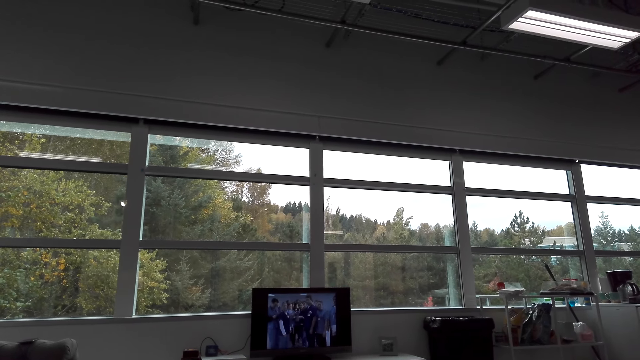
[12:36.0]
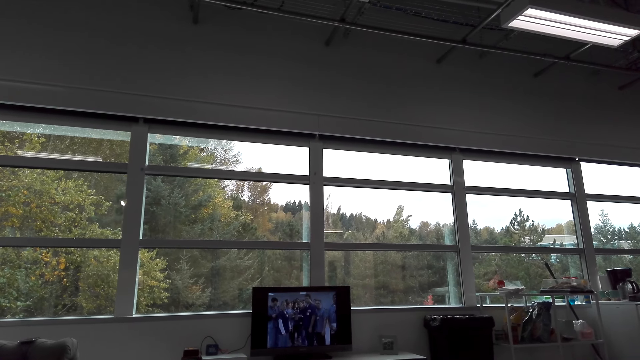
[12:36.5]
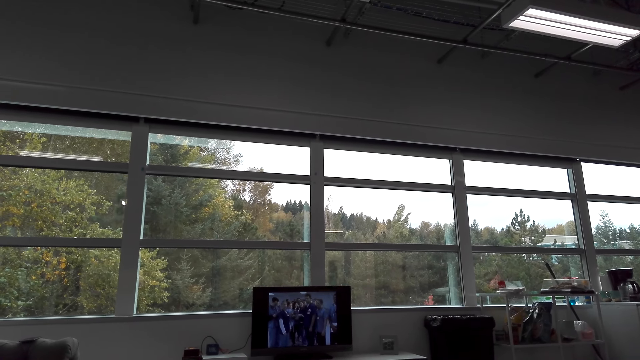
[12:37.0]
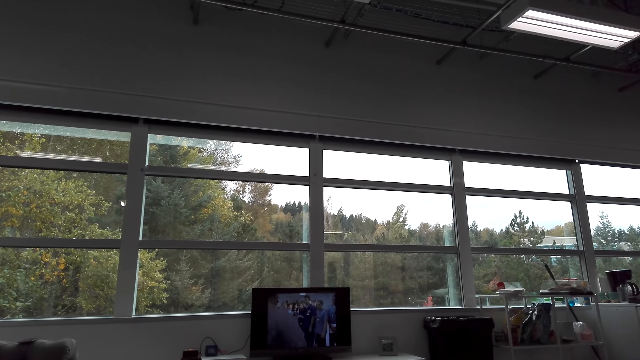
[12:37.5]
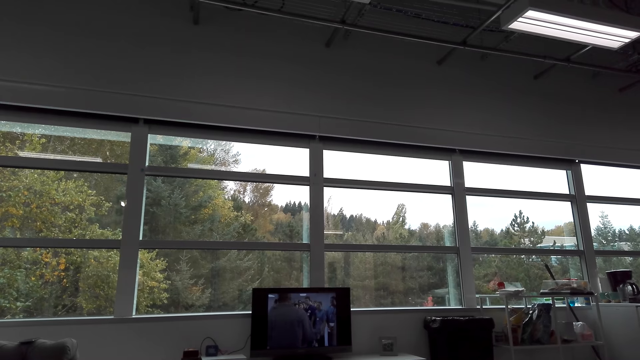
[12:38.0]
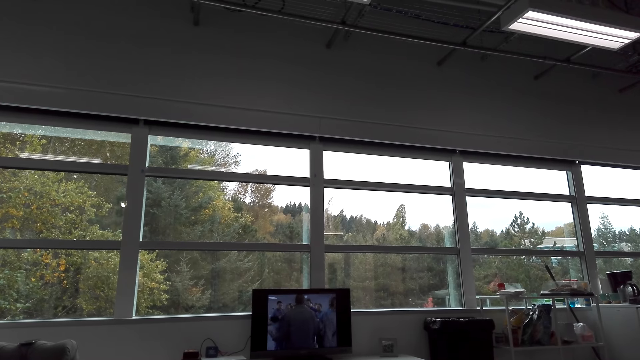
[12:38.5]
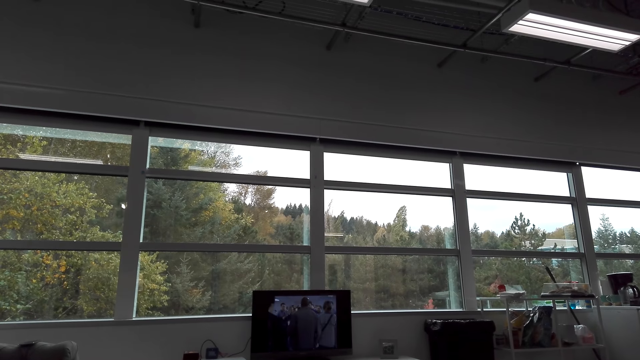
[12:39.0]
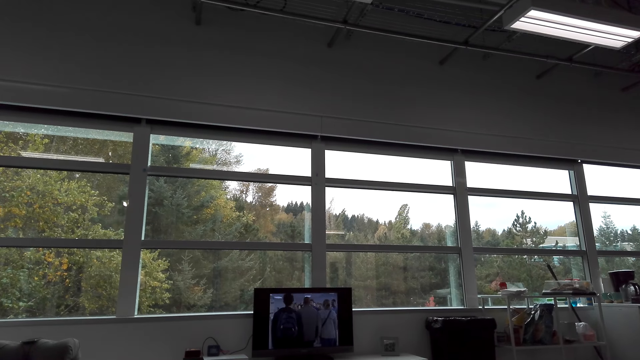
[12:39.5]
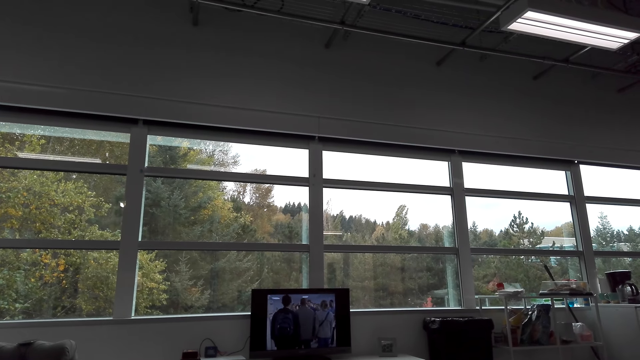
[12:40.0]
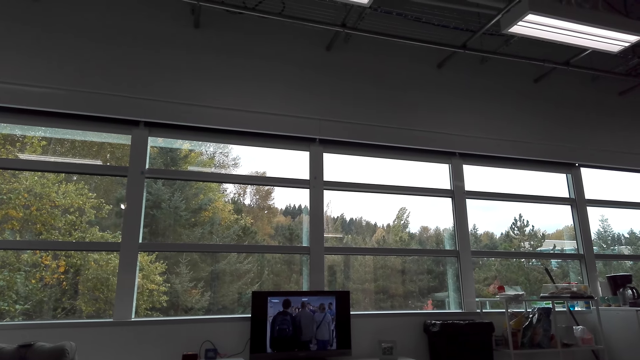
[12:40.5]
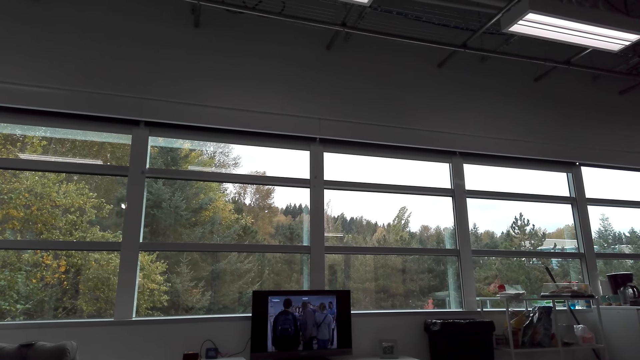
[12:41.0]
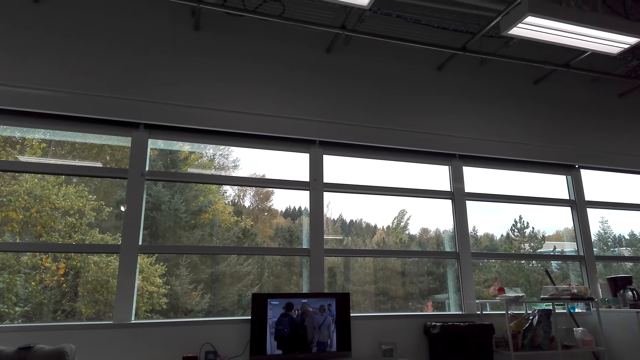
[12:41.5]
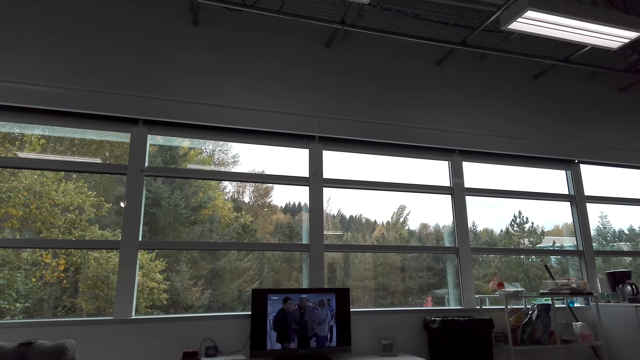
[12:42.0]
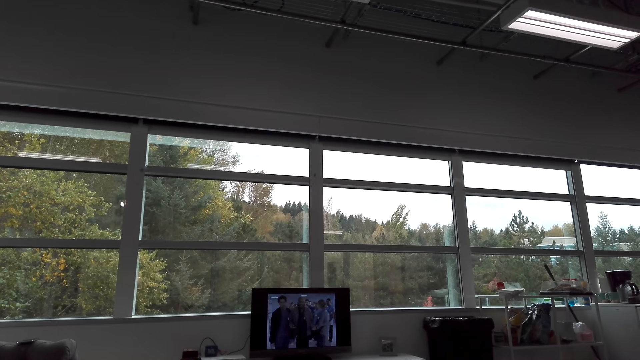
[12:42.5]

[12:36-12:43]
The camera wearer stares at the television.

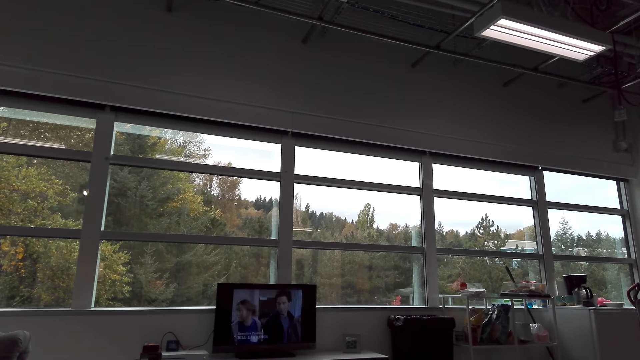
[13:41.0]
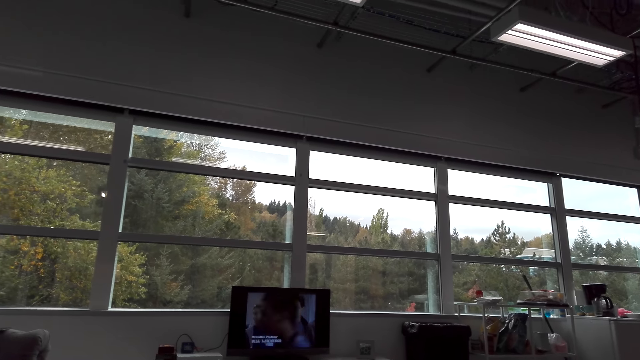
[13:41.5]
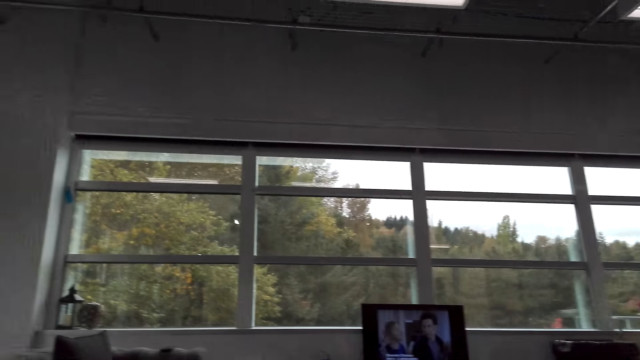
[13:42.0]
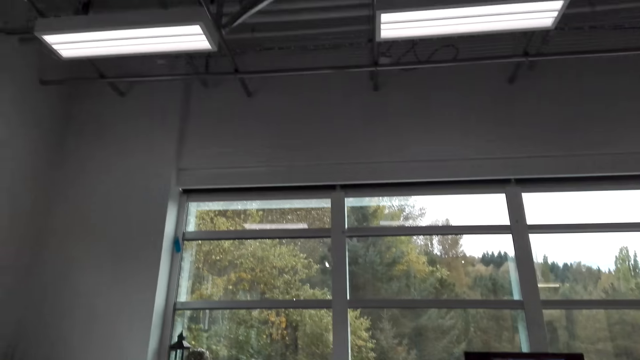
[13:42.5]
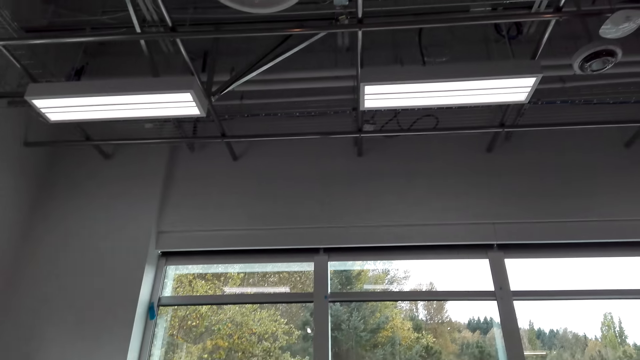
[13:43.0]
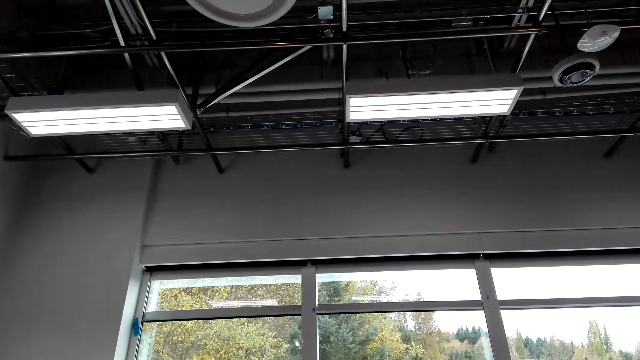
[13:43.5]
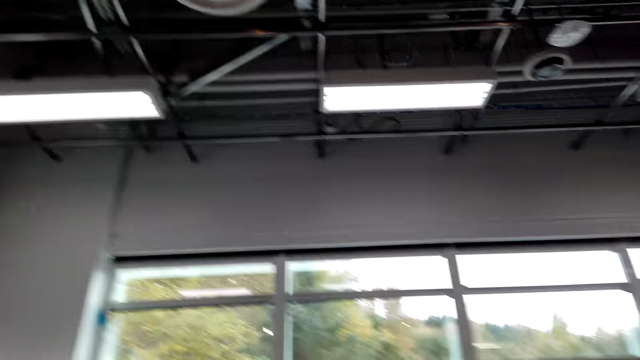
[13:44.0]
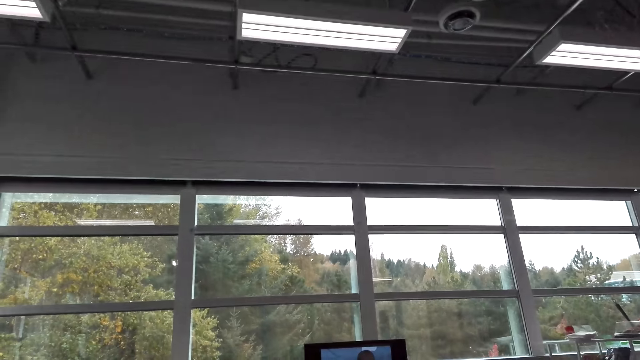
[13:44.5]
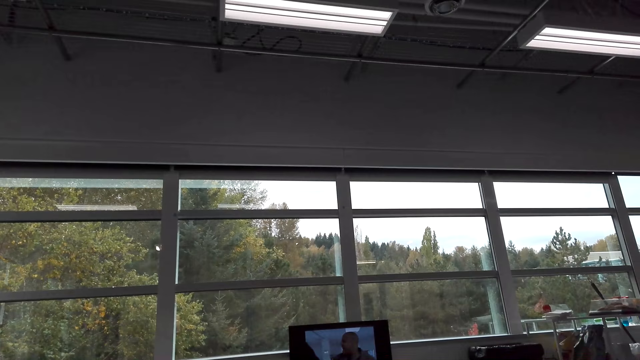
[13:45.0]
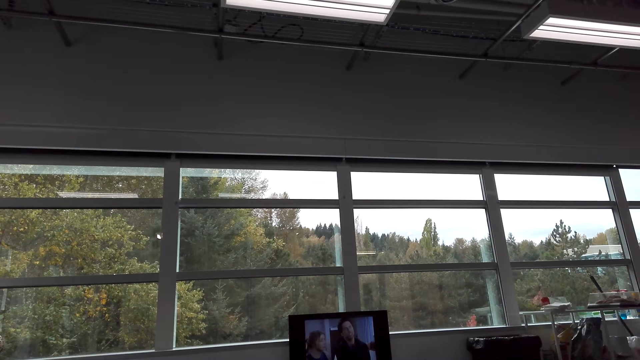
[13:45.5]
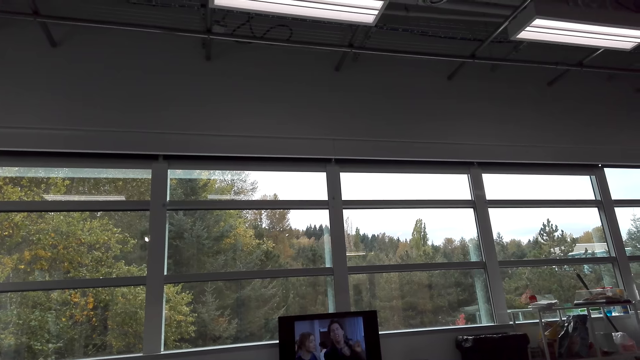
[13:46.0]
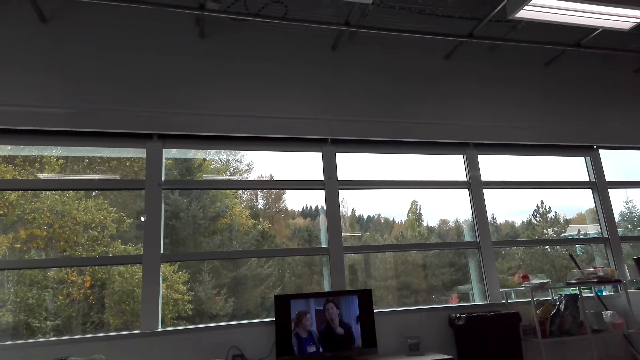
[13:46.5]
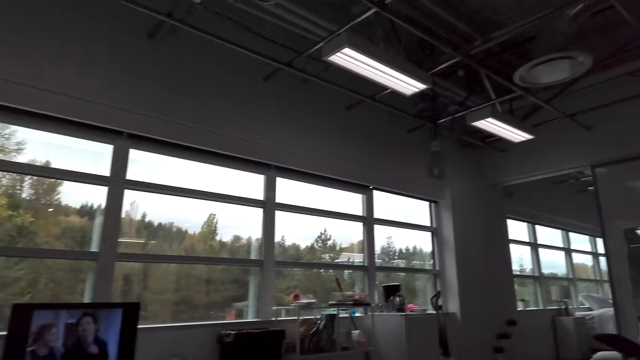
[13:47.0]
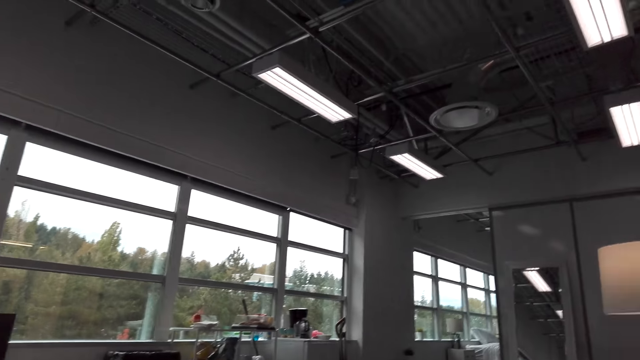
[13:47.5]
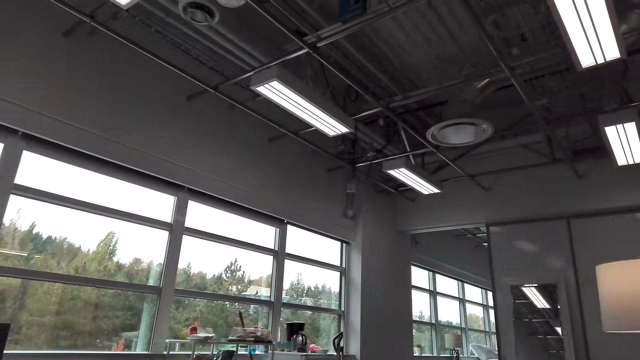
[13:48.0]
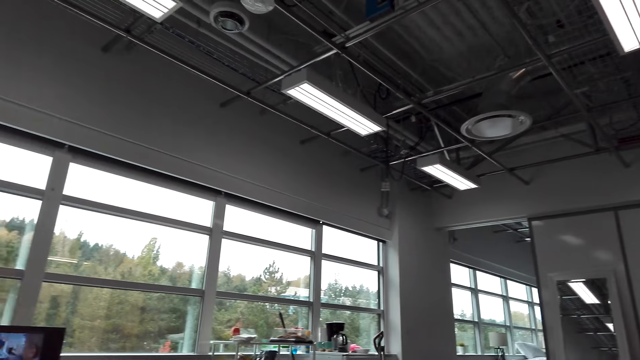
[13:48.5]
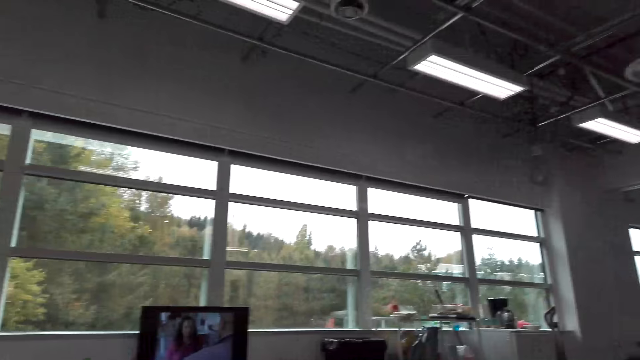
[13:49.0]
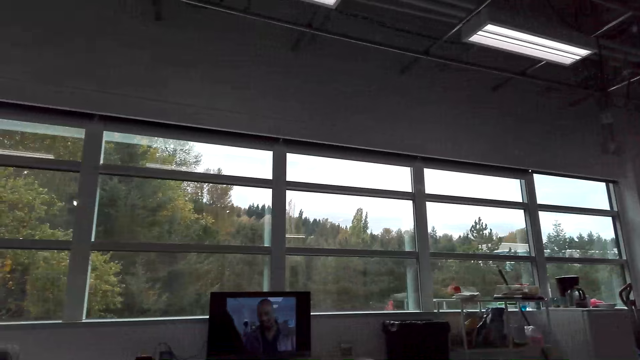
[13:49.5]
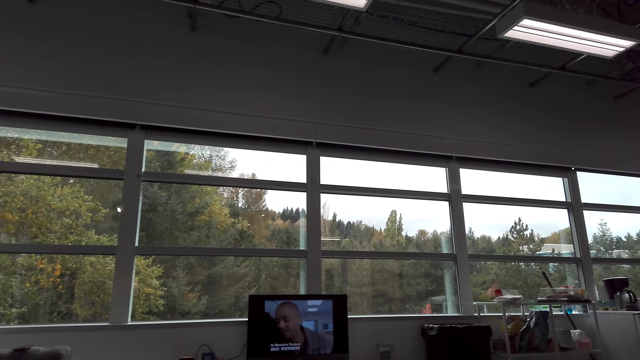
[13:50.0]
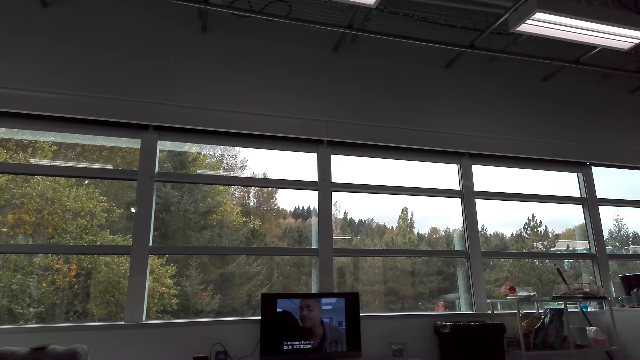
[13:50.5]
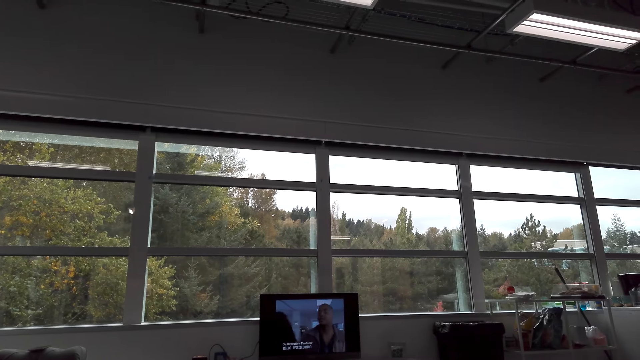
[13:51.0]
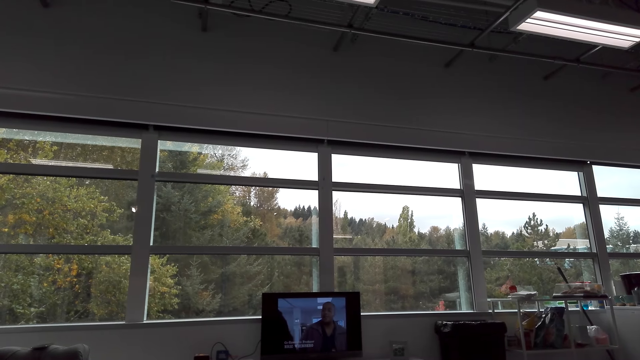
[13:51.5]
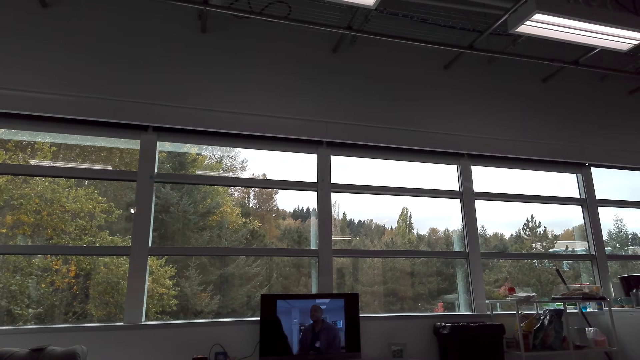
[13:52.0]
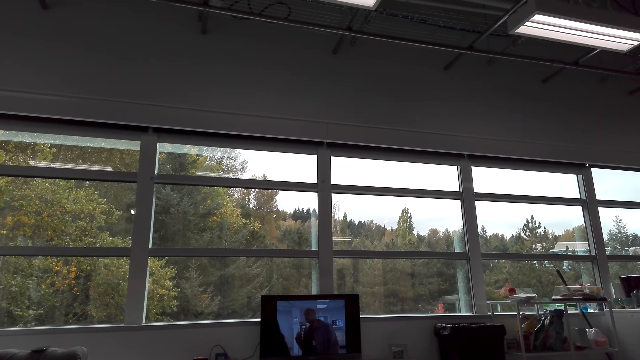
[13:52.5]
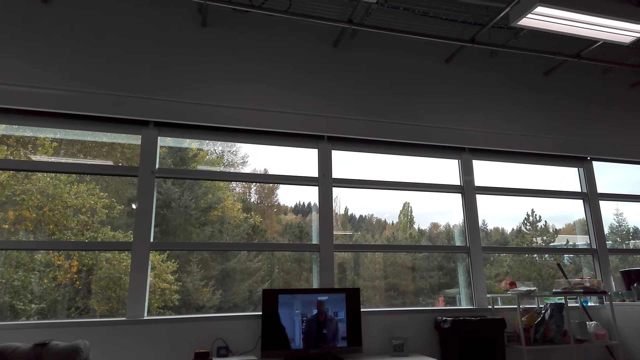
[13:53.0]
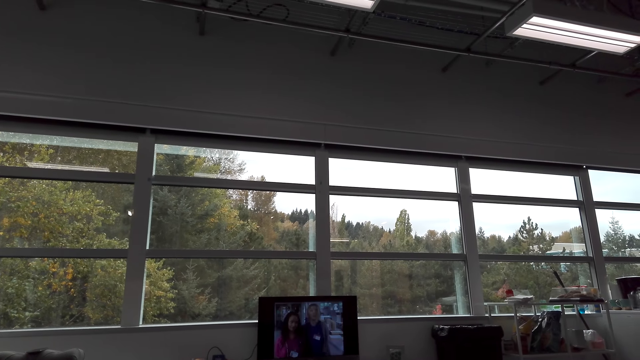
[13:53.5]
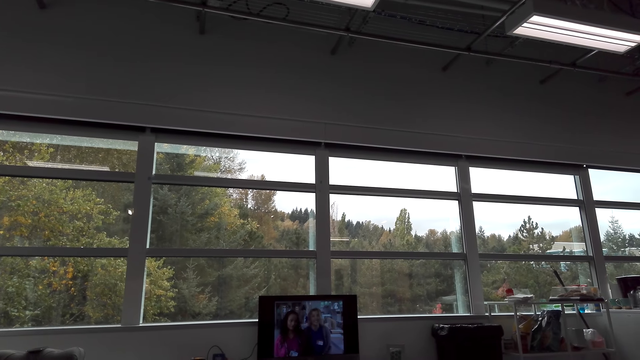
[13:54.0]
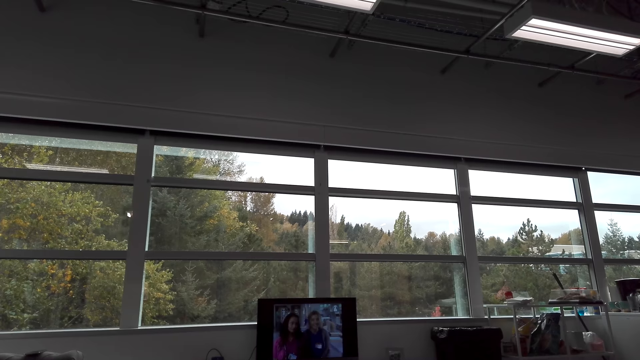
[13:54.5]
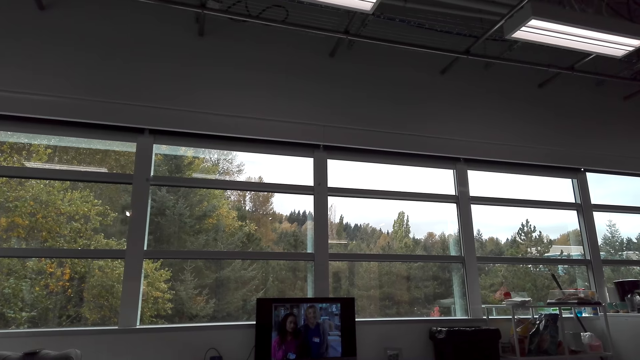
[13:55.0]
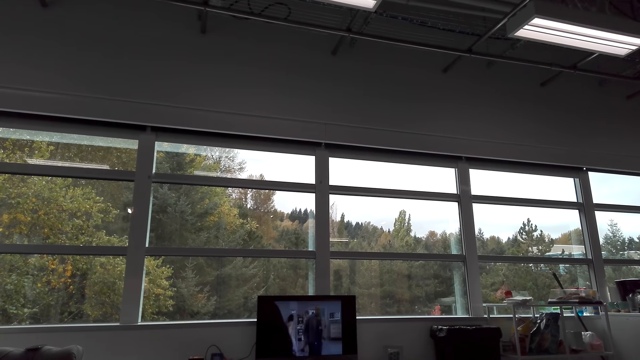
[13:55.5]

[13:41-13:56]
The camera wearer turns around. They stare at the television. They turn to the side. They stare at the television.
